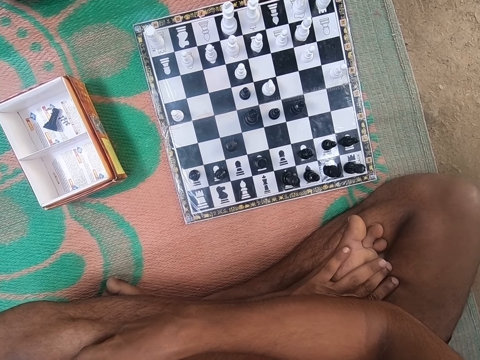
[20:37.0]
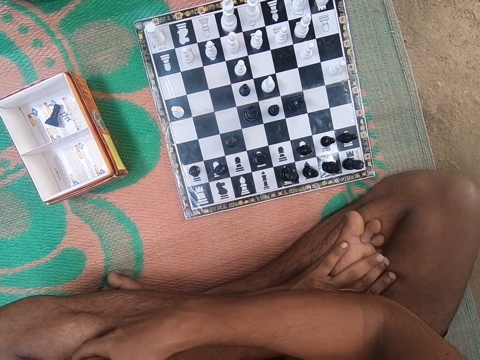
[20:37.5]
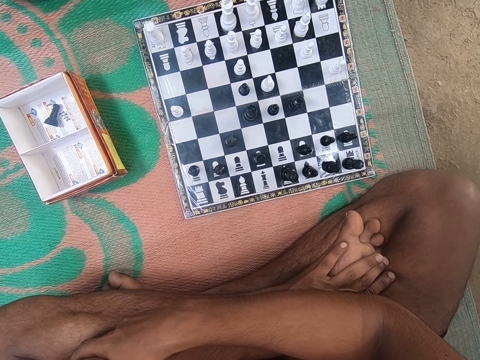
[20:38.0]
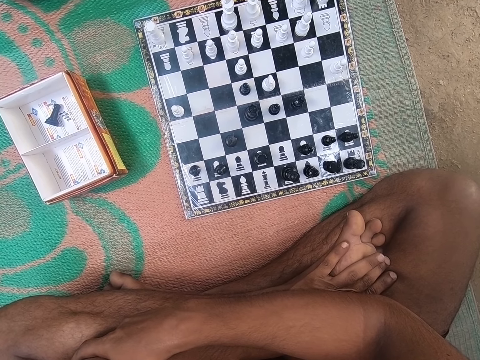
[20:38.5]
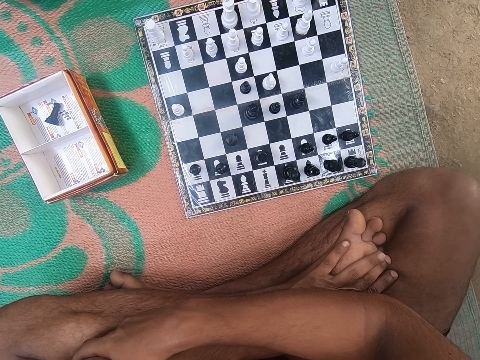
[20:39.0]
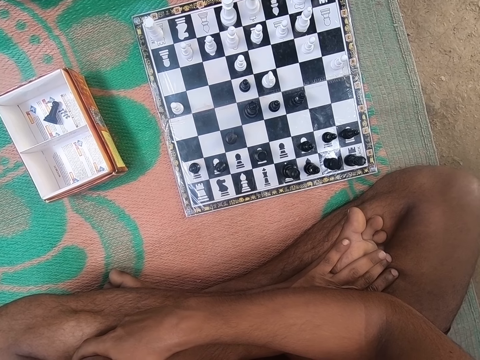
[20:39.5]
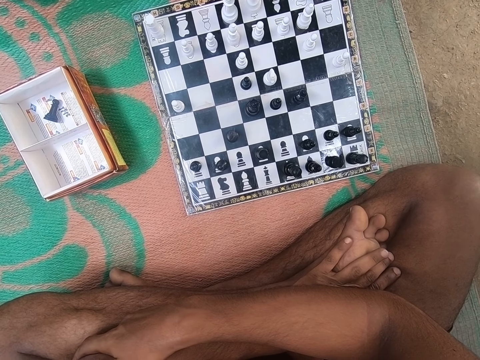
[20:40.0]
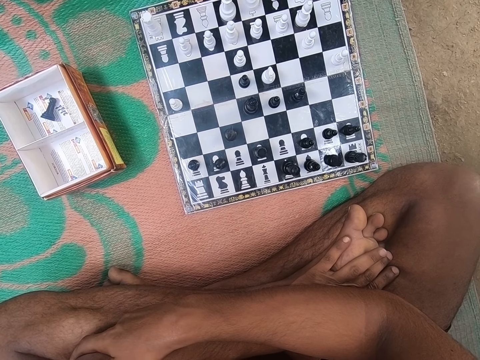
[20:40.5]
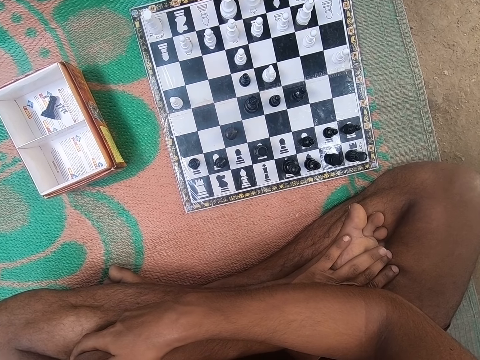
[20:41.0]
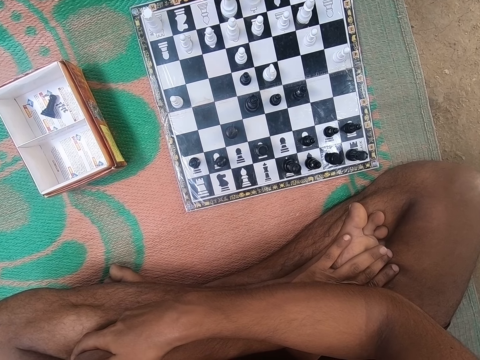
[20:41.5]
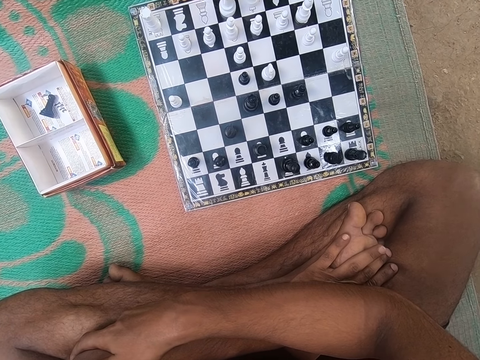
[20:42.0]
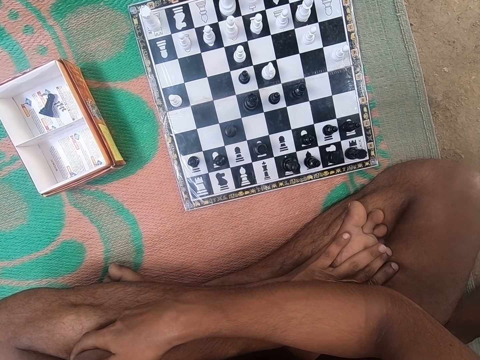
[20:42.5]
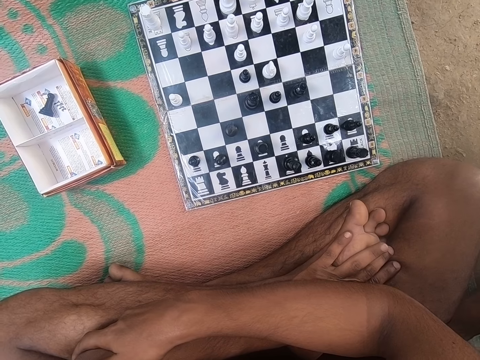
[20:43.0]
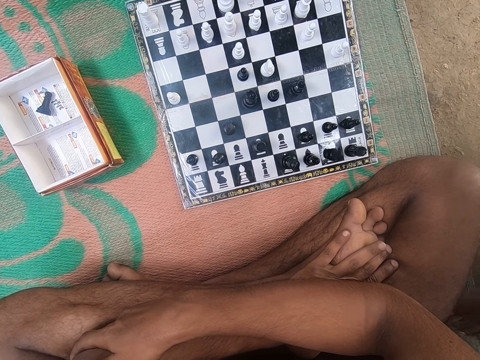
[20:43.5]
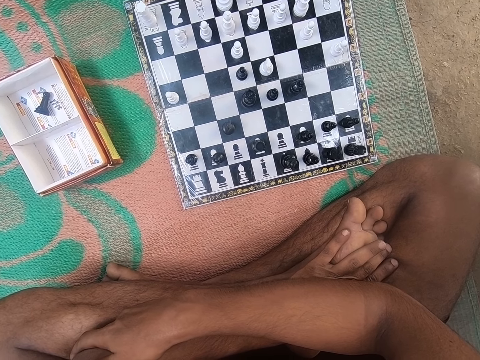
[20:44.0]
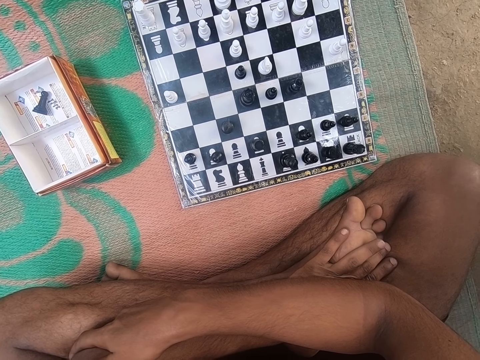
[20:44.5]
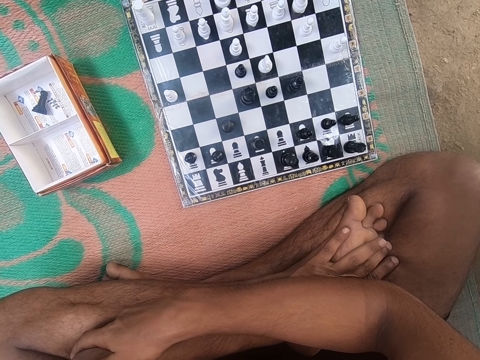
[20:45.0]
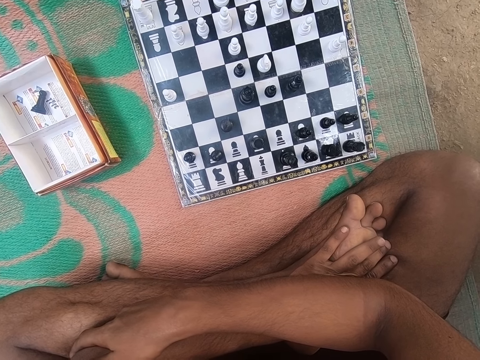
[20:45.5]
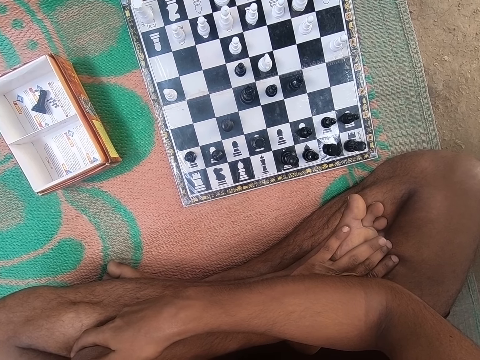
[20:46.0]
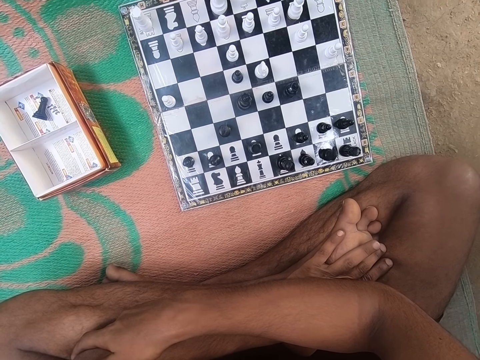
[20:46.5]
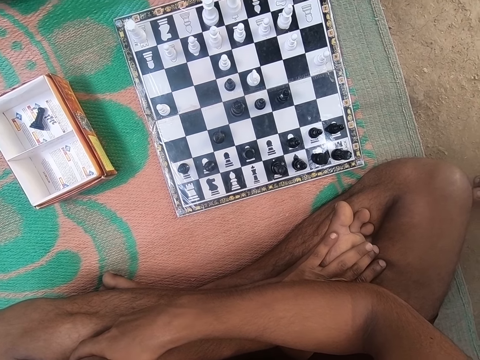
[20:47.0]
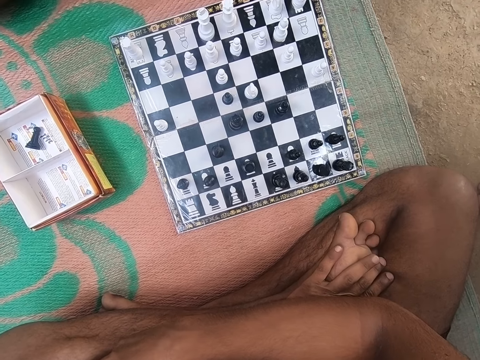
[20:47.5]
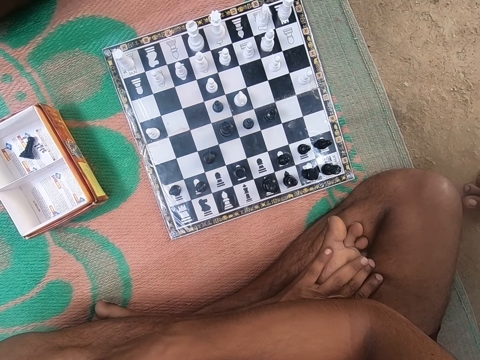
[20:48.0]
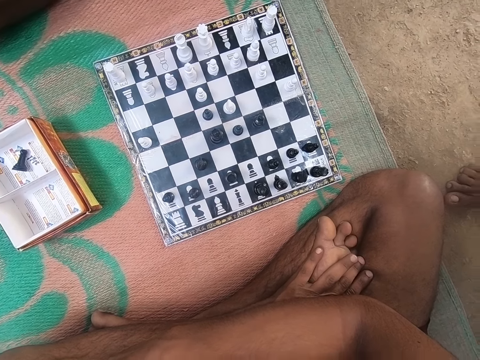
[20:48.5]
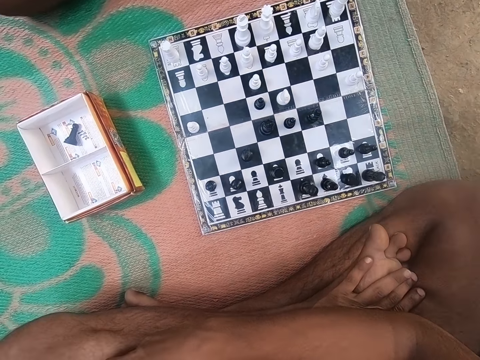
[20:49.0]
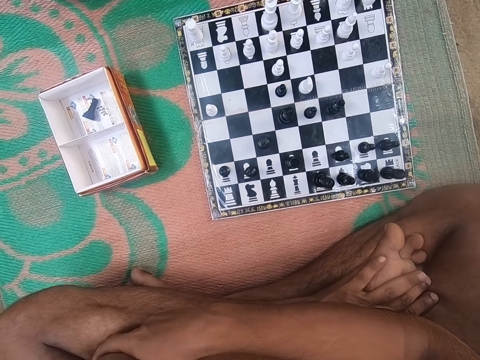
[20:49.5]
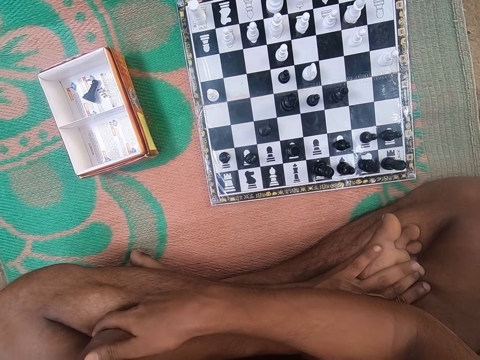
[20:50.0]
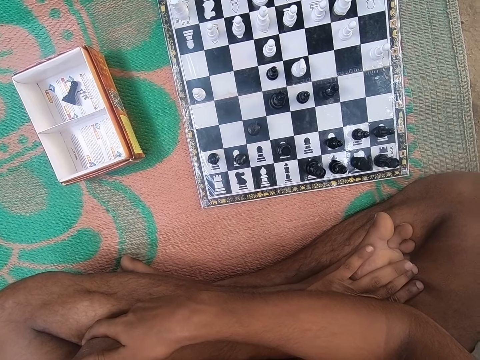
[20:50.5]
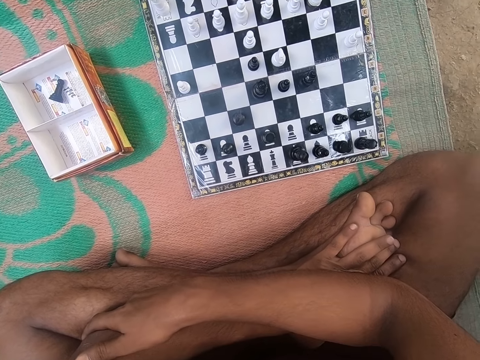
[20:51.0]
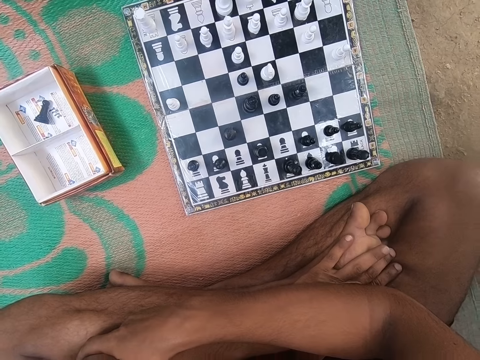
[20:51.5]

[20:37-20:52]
The camera wearer converses with a man. They look around the chess board. They converse with the man. The man looks around the chess board. The camera wearer looks around the chess board.

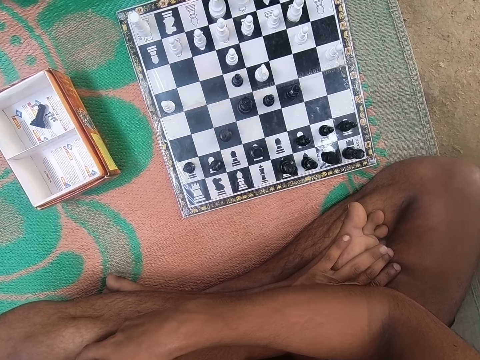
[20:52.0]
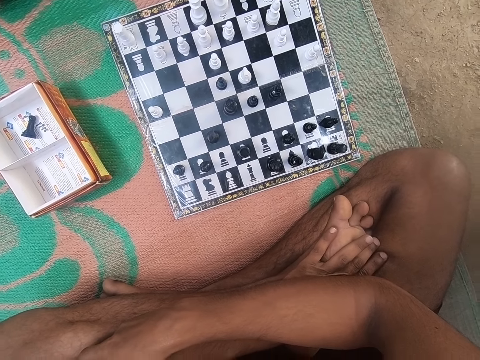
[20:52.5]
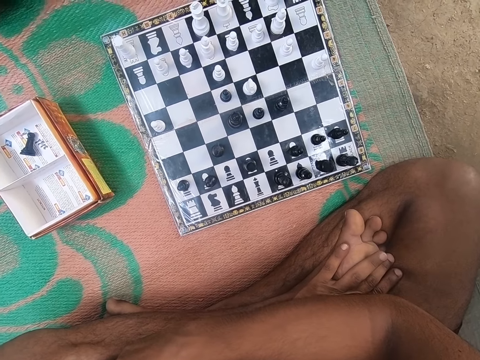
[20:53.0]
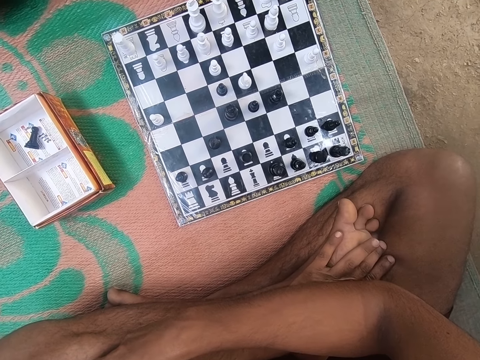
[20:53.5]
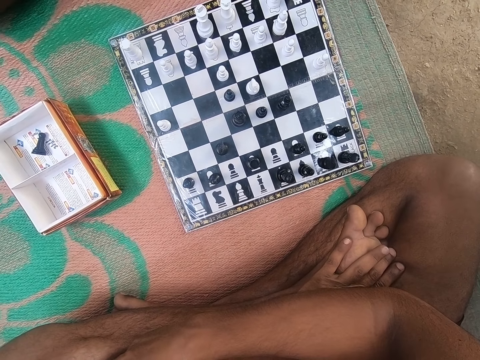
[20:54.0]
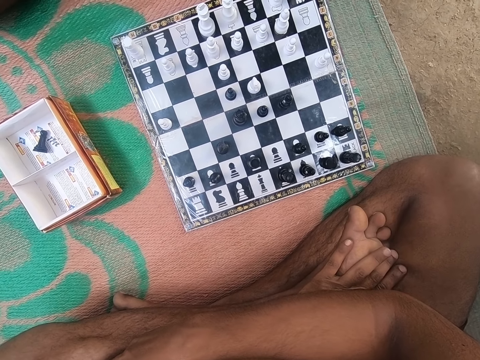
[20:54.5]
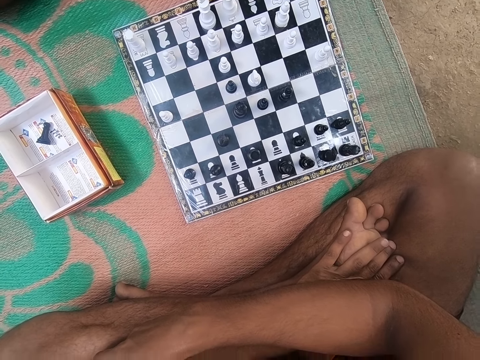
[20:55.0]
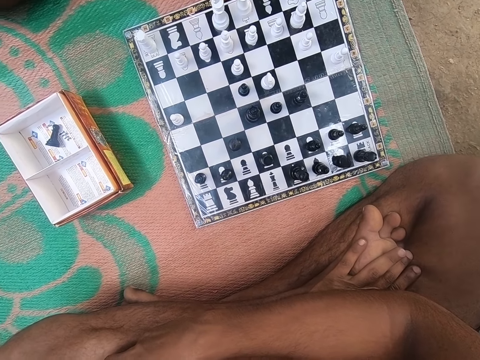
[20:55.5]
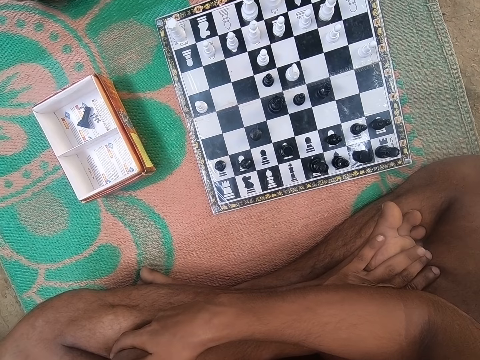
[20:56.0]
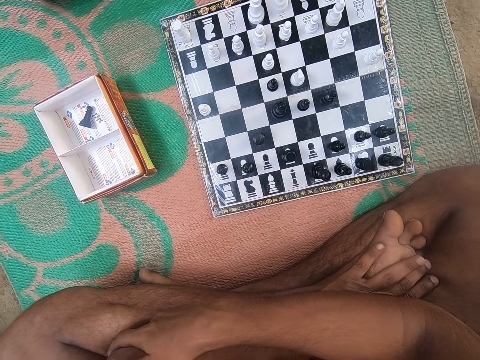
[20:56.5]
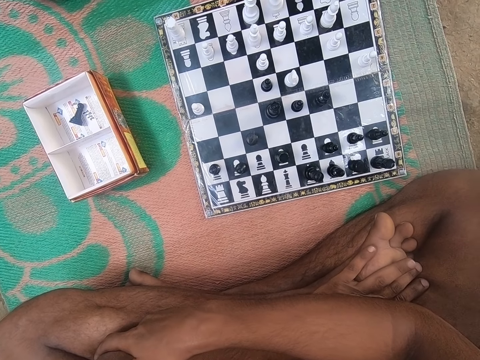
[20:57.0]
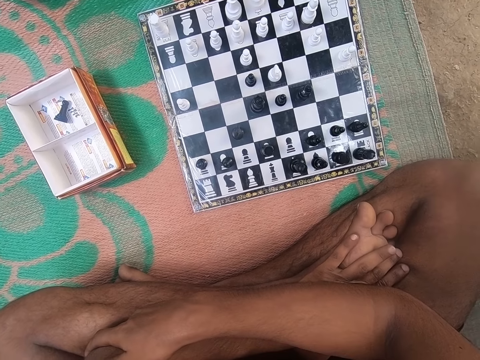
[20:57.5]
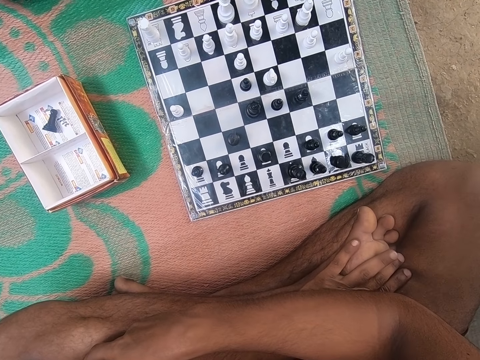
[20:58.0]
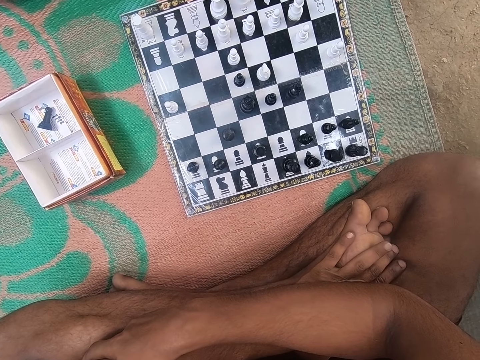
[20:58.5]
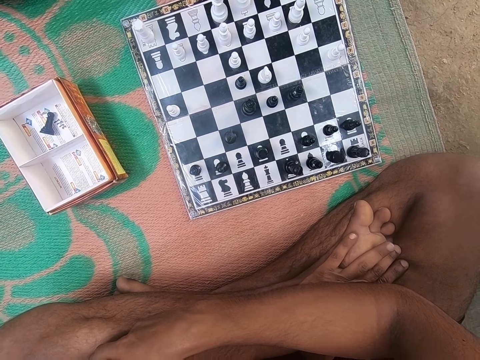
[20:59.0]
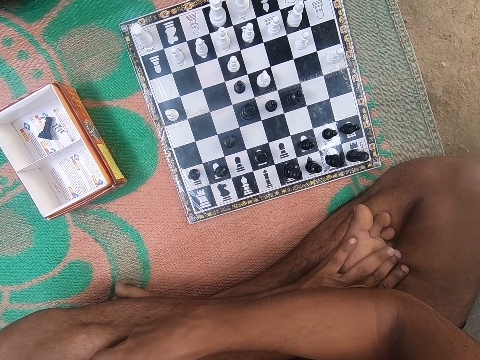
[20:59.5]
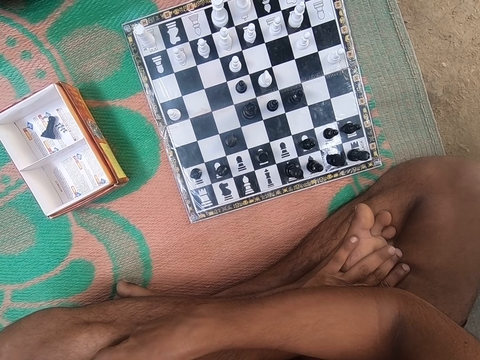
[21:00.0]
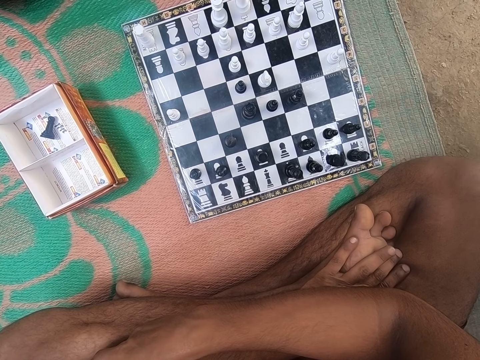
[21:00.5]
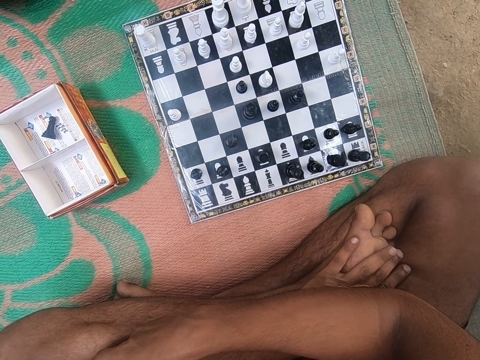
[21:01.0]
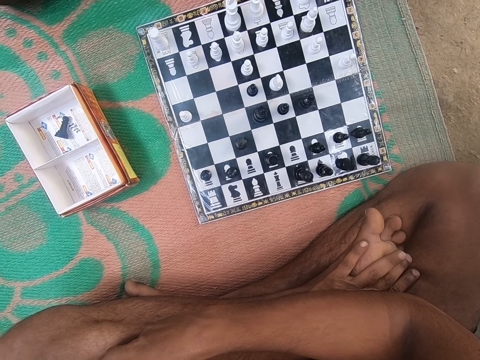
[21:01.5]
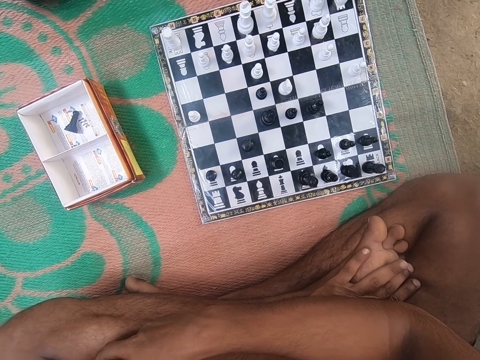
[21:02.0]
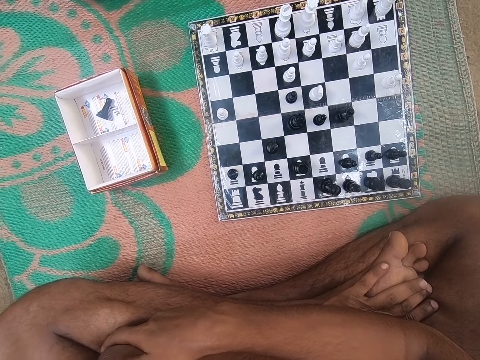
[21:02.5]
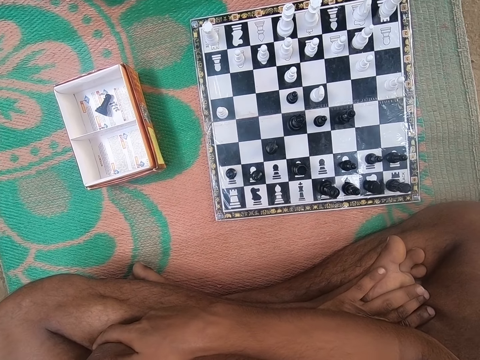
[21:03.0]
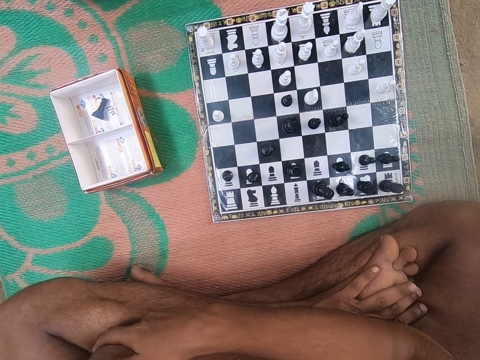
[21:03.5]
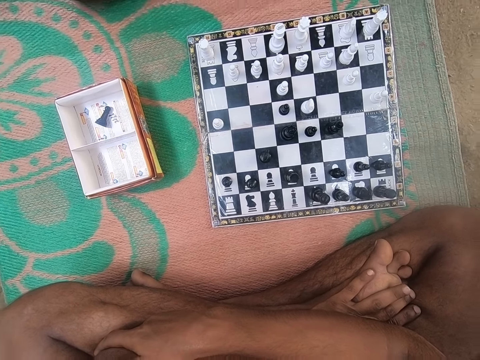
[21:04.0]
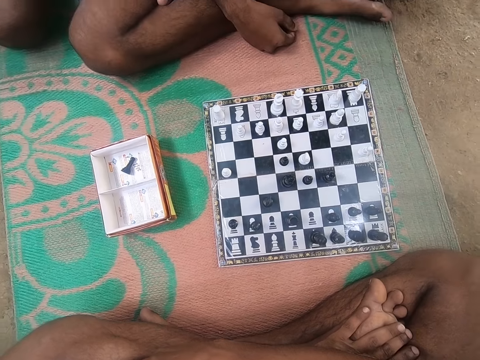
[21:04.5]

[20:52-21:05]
The camera wearer converses with a man. They look around the chess board. They converse with the man. They look around the chess board.
